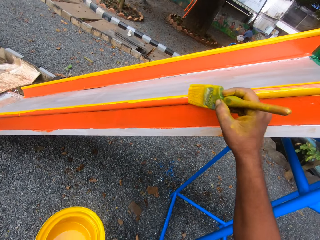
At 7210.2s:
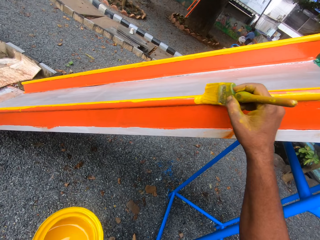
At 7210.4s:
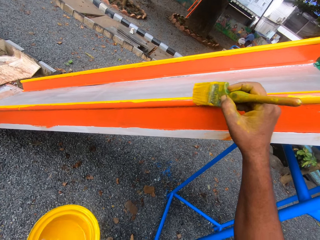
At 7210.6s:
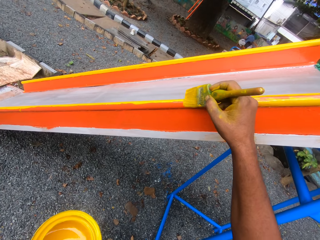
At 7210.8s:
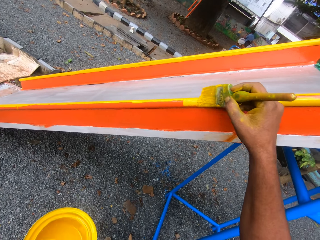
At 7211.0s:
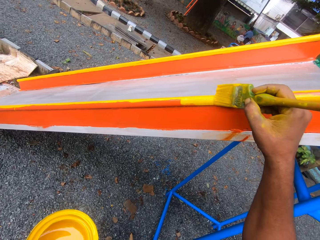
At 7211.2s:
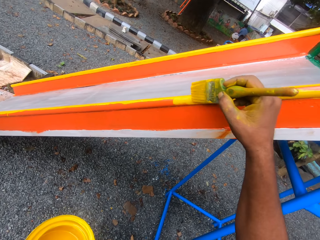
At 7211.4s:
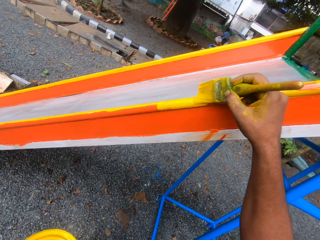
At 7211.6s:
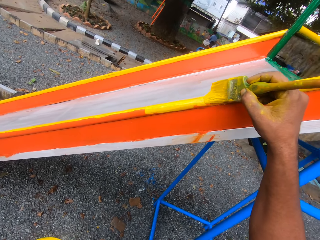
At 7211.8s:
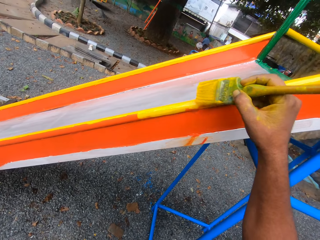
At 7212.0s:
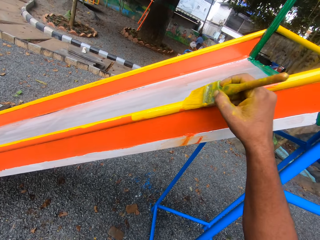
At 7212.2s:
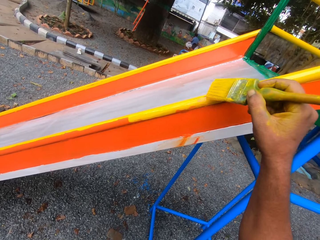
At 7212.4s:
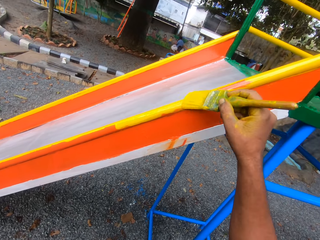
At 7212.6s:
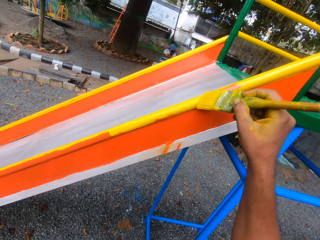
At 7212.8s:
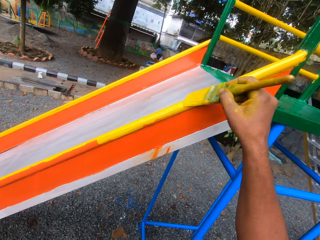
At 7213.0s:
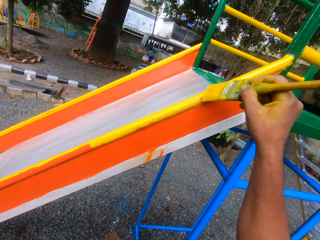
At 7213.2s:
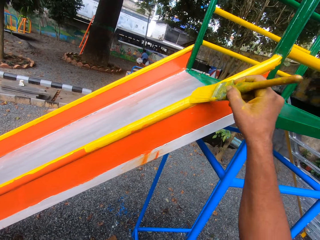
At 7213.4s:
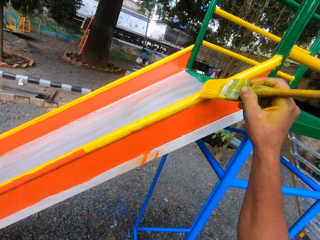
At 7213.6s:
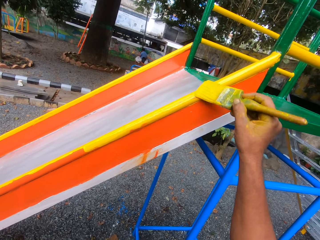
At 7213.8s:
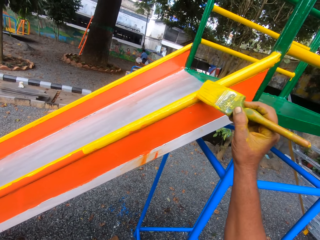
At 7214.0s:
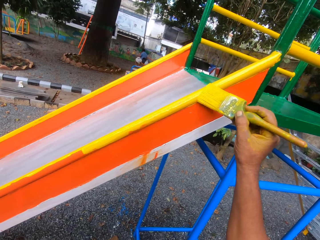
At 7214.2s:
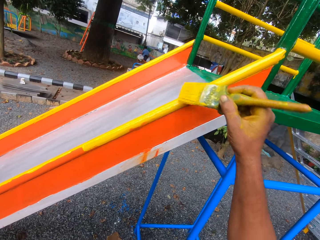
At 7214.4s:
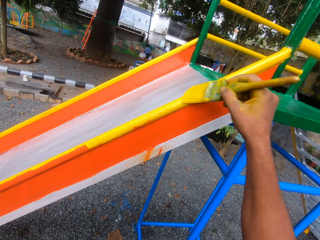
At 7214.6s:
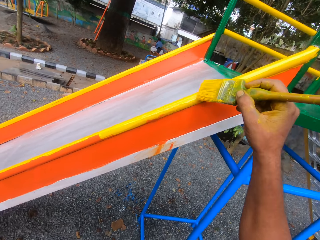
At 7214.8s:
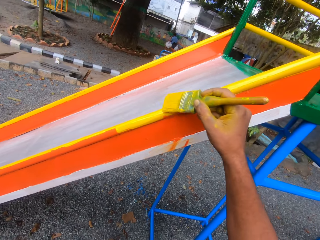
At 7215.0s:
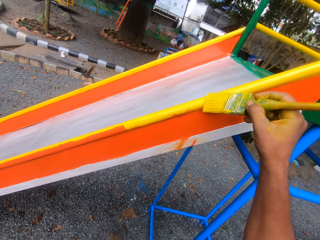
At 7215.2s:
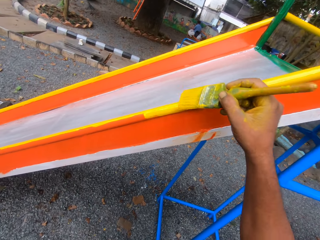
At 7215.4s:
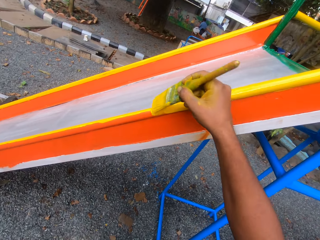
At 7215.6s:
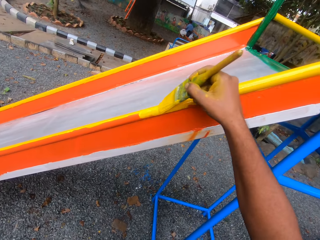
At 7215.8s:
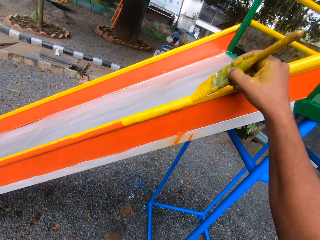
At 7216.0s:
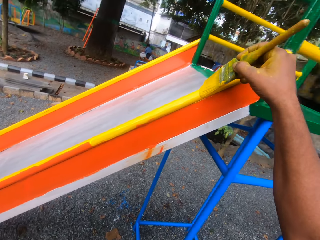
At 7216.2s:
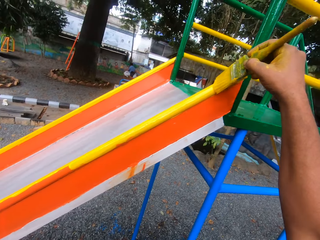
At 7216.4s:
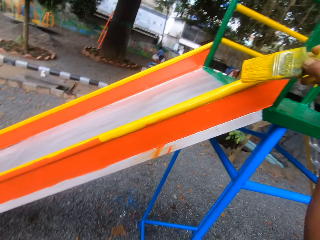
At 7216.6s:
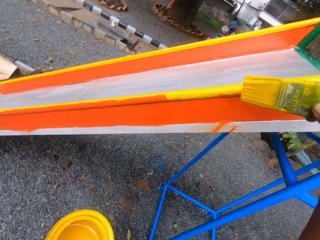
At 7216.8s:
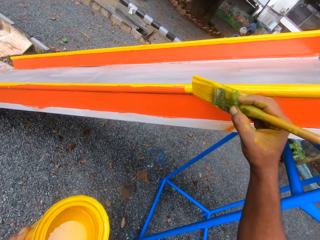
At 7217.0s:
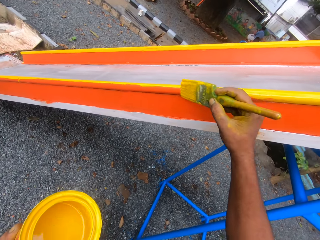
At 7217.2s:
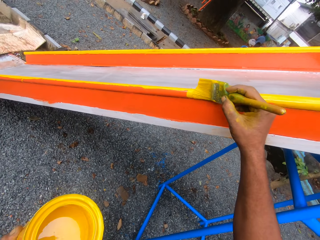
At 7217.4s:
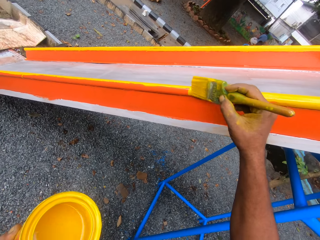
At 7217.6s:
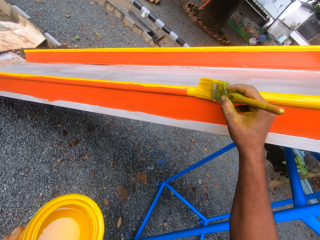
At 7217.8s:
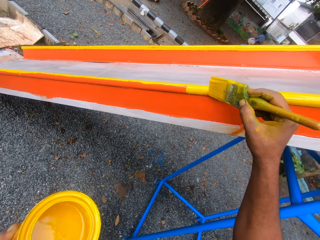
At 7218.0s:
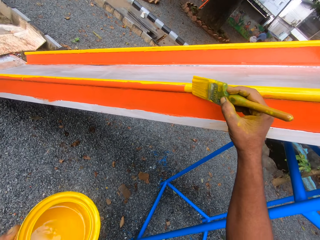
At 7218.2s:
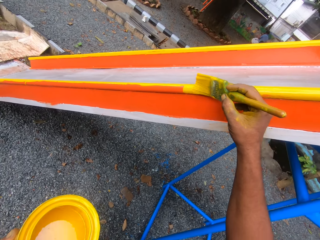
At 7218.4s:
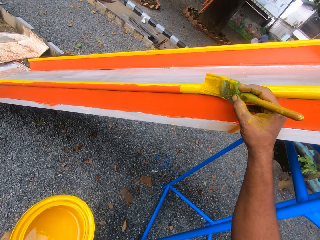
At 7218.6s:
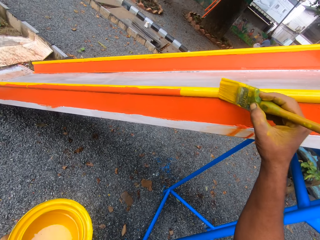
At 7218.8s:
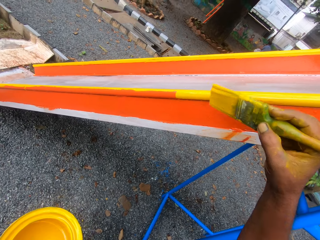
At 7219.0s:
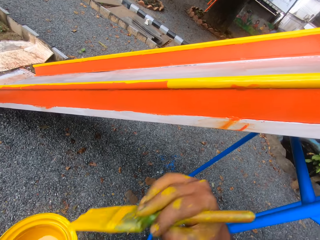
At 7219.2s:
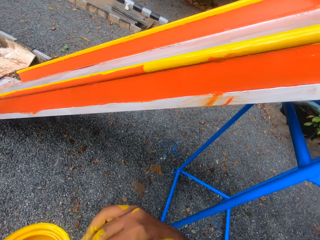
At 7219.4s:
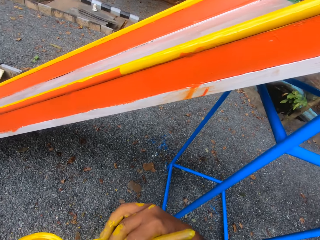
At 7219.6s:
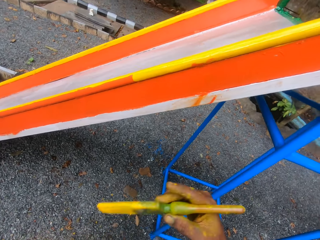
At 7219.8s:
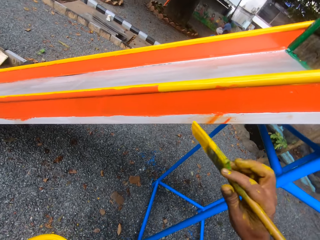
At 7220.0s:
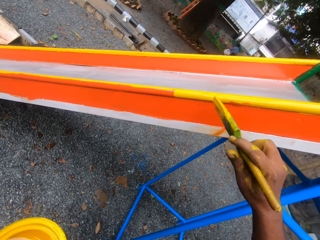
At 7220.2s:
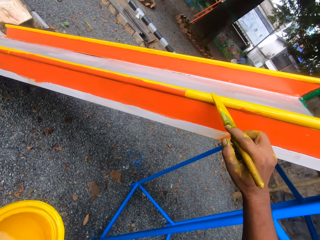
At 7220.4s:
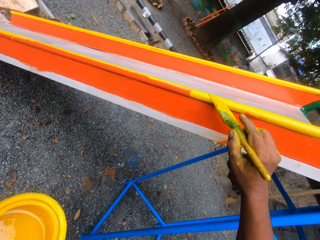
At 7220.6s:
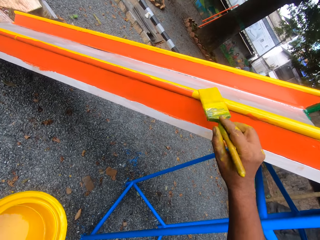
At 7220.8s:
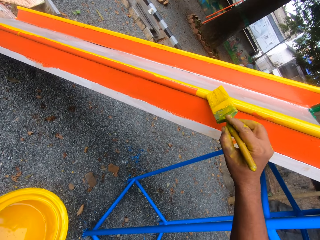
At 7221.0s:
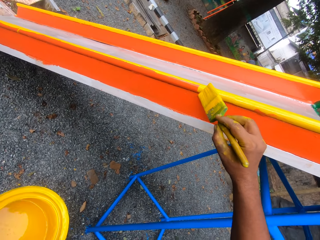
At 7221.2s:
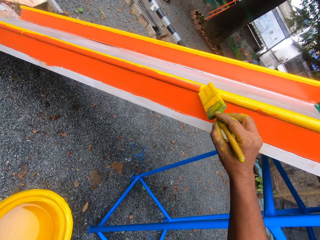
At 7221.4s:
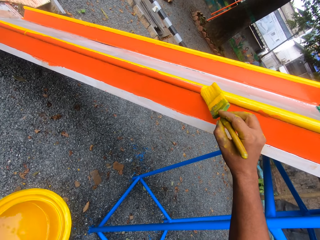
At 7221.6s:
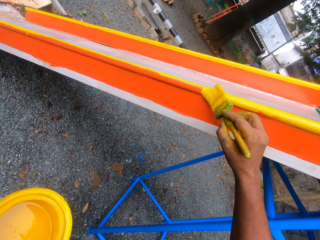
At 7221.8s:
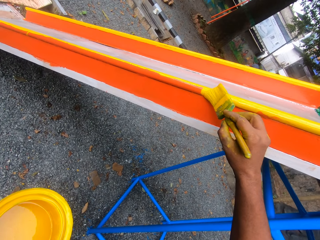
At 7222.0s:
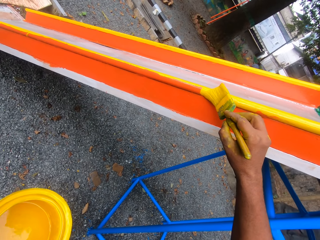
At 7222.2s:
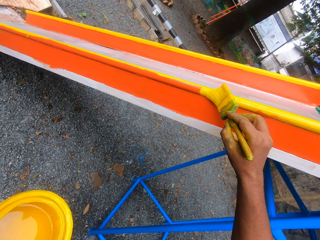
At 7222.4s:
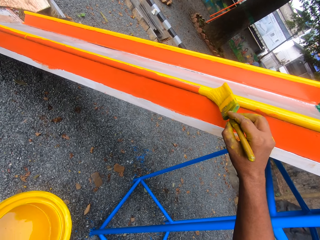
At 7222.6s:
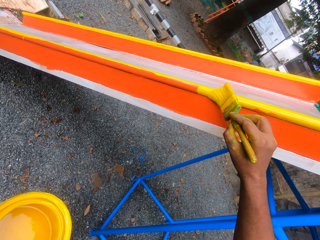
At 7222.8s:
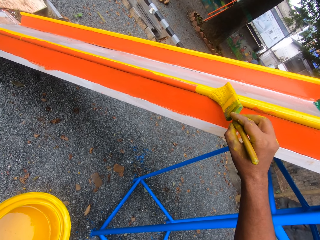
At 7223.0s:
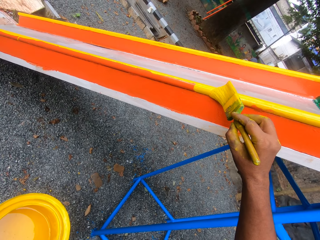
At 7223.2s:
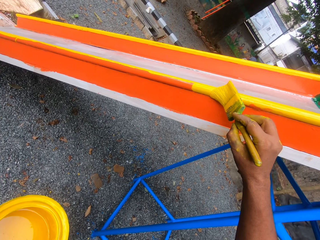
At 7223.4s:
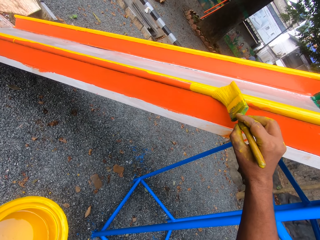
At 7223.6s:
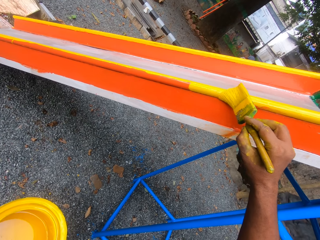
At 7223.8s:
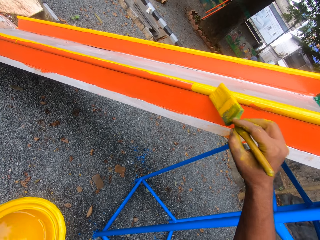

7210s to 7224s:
The camera wearer paints the swing with the paint brush. They dip the brush into the paint container. They paint the swing with the paint brush.

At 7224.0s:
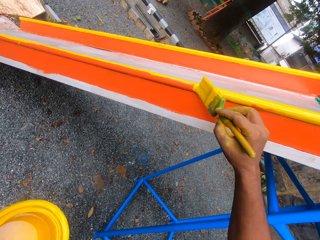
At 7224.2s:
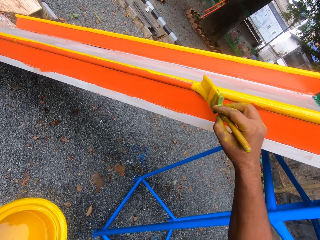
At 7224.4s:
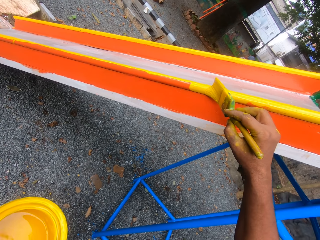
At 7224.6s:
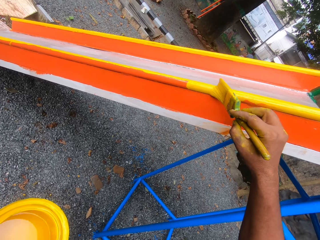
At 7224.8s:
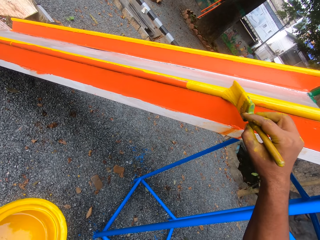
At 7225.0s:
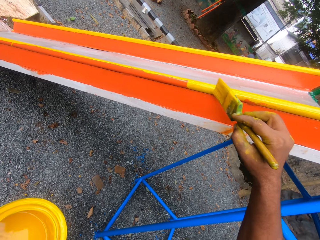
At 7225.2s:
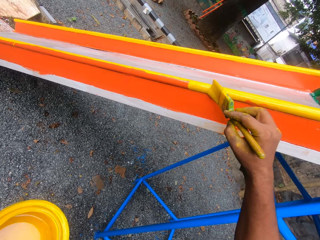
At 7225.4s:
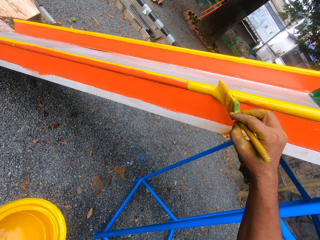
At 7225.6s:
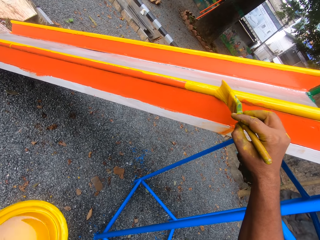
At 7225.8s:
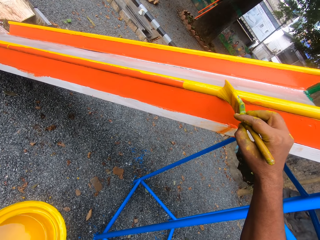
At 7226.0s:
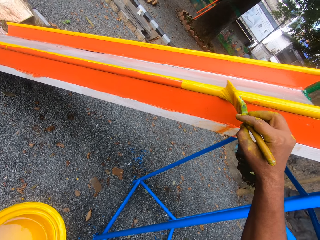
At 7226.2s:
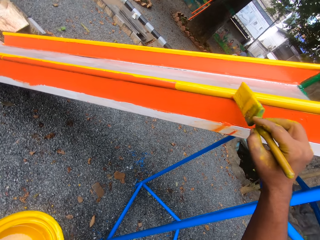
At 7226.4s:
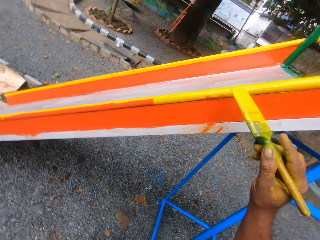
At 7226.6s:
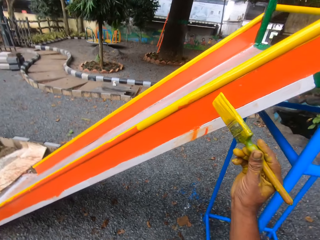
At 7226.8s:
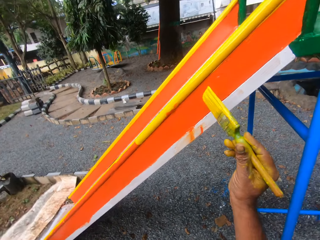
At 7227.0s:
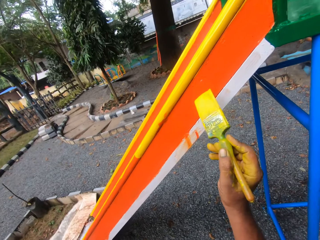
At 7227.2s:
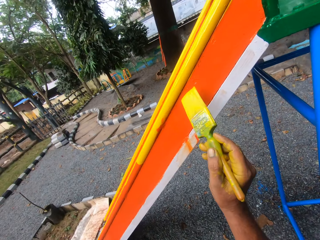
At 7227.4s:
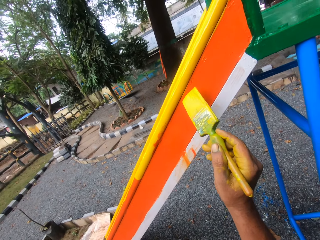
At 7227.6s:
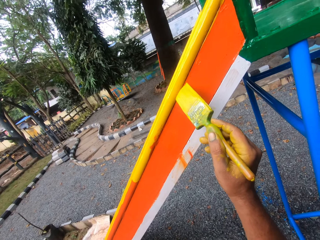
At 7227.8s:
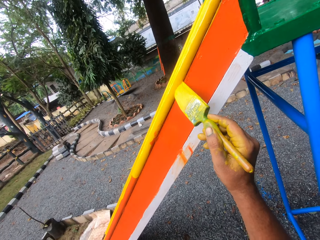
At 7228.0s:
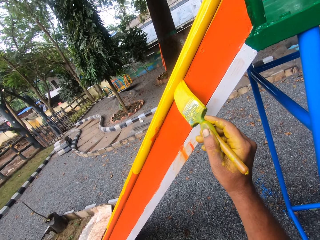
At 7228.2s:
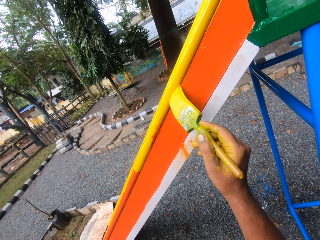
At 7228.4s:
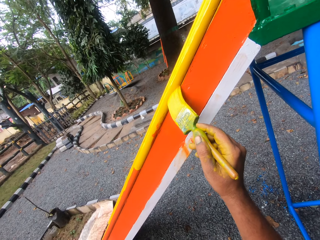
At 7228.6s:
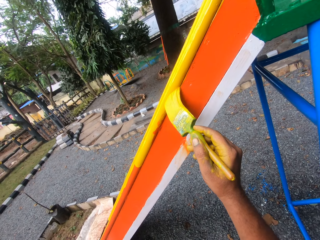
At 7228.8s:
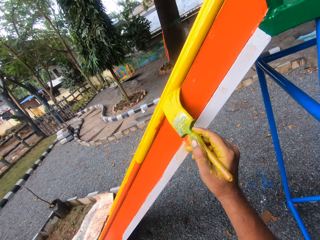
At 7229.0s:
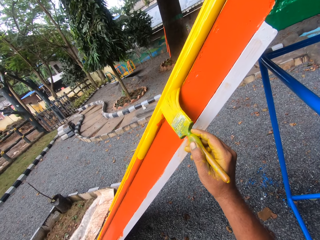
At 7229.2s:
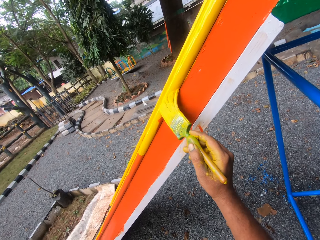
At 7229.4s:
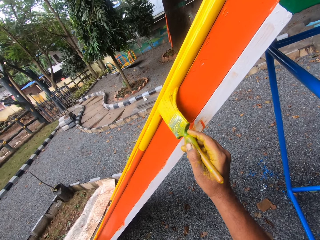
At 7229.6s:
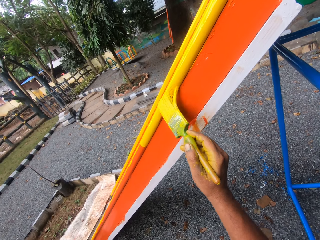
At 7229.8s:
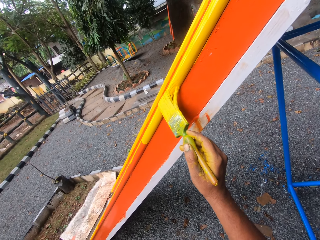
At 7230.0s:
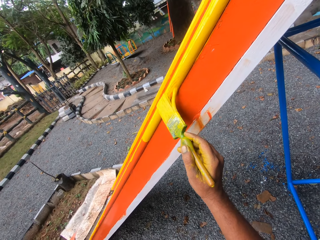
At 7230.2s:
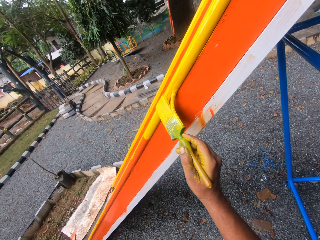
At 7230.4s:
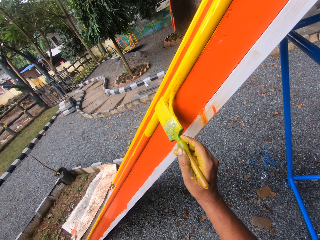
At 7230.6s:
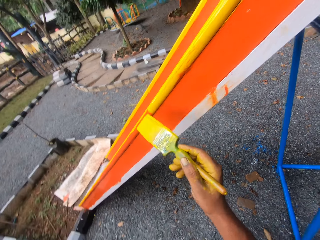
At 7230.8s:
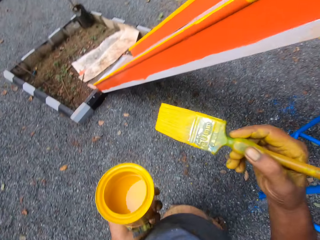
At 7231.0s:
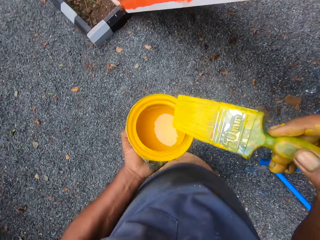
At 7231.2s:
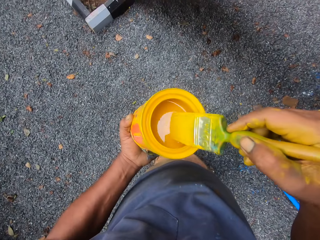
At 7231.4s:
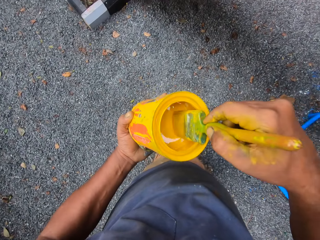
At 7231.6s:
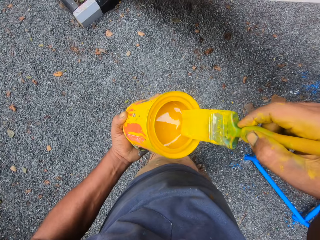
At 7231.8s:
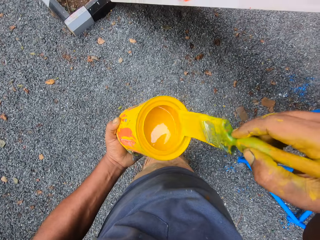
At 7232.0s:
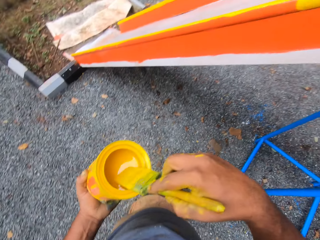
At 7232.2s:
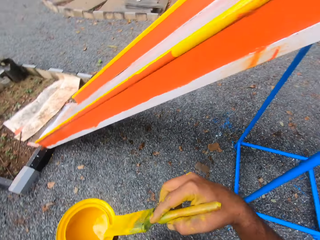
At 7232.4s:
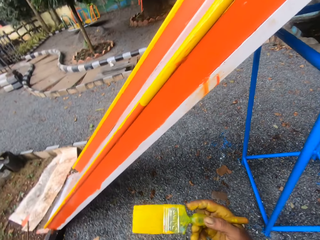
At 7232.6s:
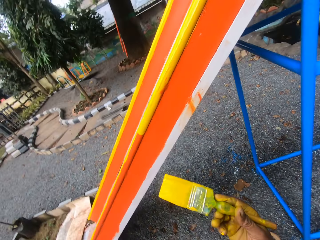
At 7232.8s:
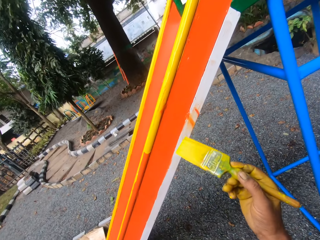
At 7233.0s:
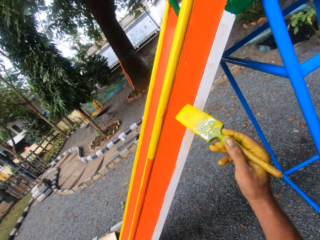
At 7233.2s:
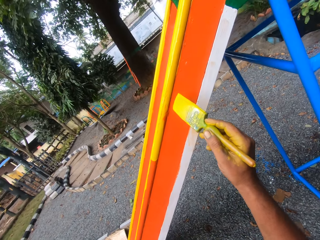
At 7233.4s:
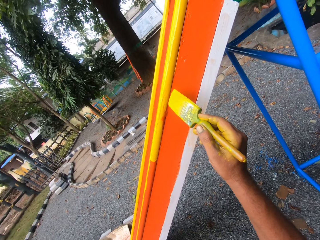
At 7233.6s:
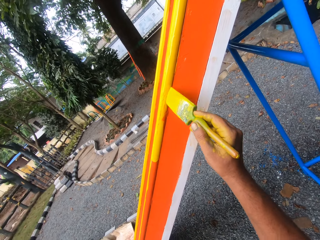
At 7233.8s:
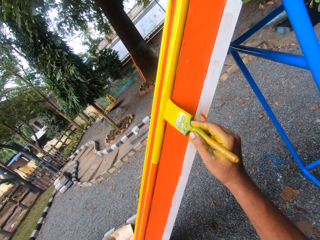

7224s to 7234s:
The camera wearer dips the brush into the paint container. They paint the swing with the paint brush.
